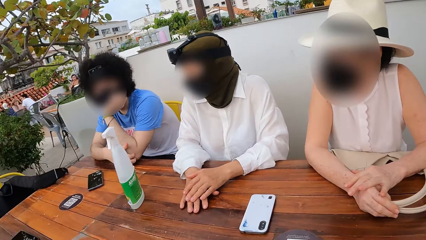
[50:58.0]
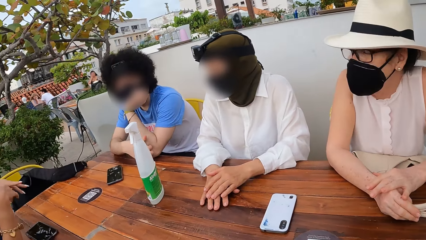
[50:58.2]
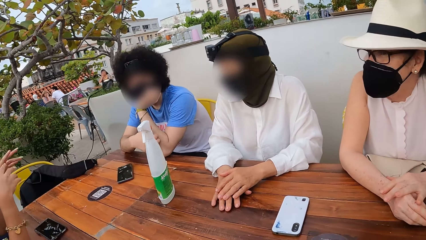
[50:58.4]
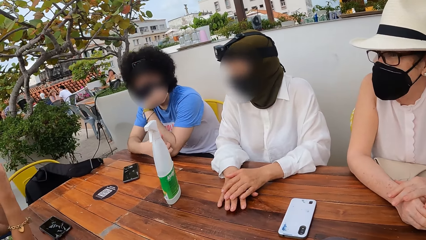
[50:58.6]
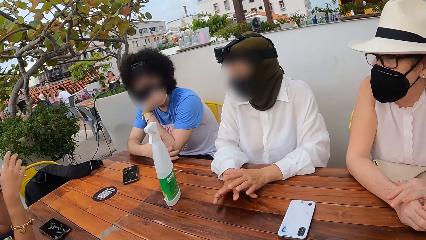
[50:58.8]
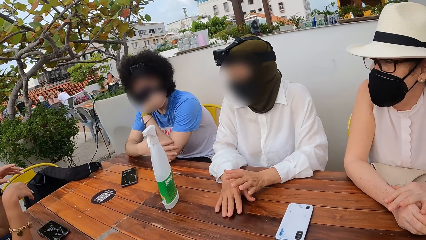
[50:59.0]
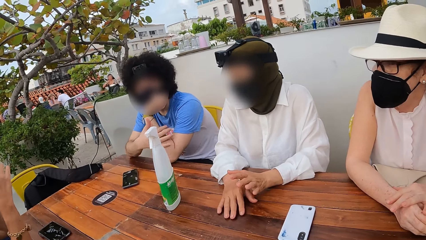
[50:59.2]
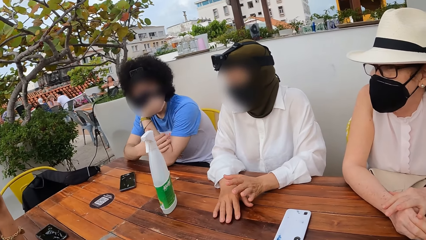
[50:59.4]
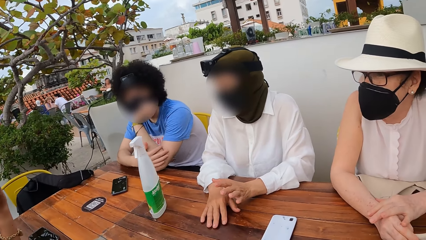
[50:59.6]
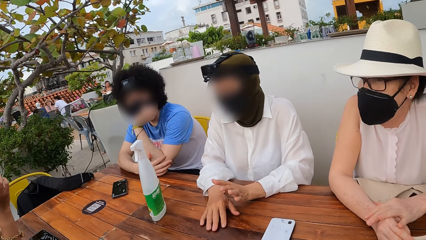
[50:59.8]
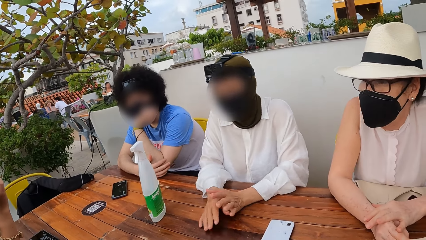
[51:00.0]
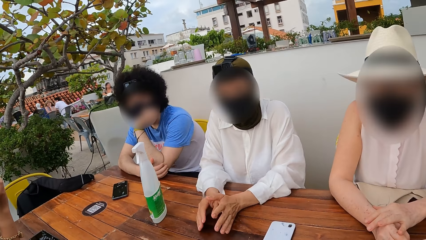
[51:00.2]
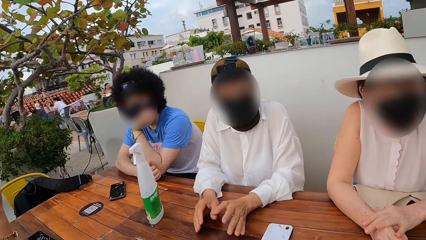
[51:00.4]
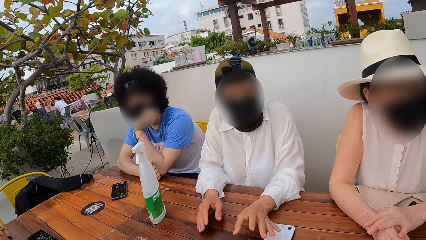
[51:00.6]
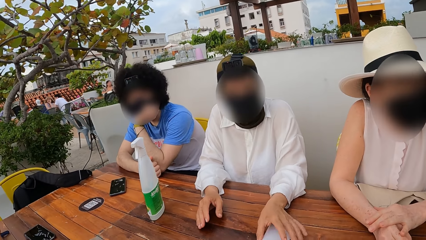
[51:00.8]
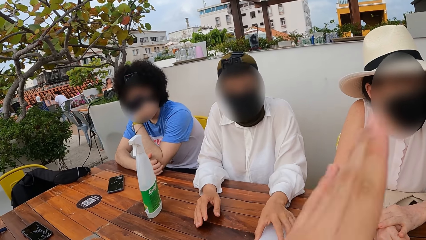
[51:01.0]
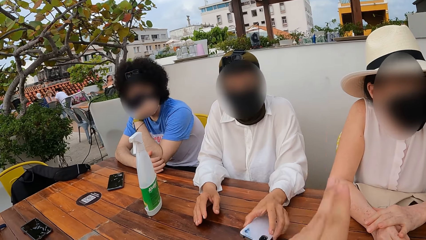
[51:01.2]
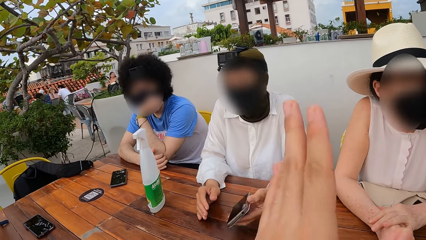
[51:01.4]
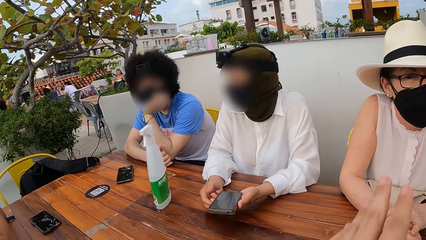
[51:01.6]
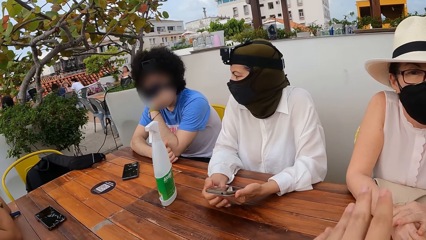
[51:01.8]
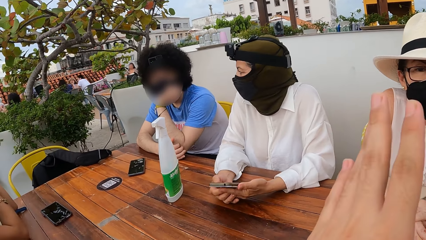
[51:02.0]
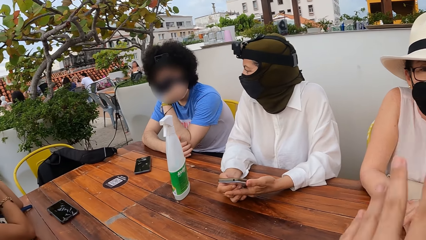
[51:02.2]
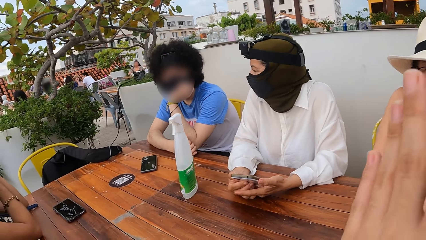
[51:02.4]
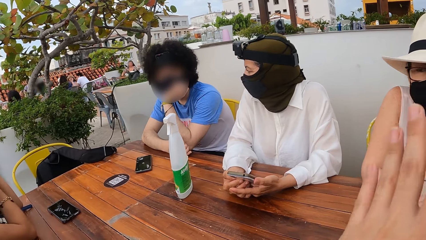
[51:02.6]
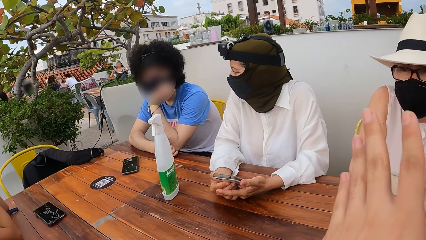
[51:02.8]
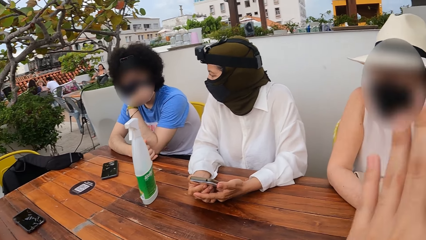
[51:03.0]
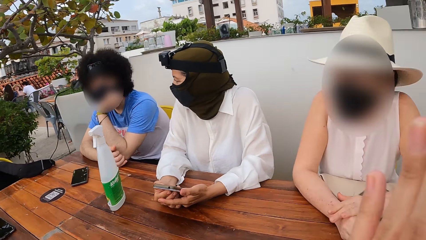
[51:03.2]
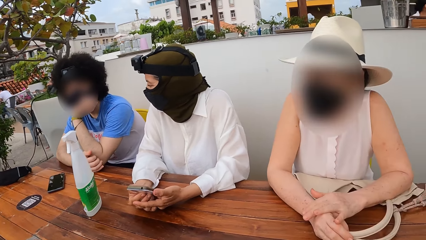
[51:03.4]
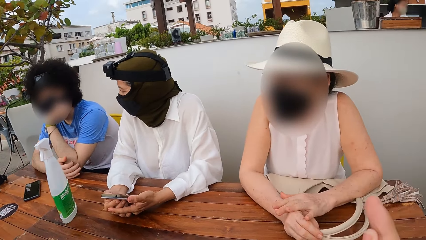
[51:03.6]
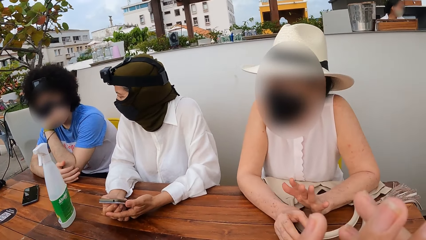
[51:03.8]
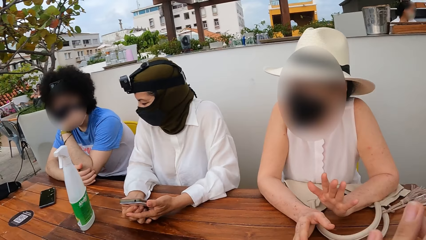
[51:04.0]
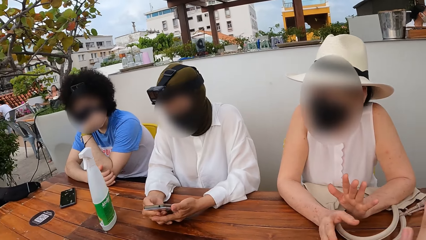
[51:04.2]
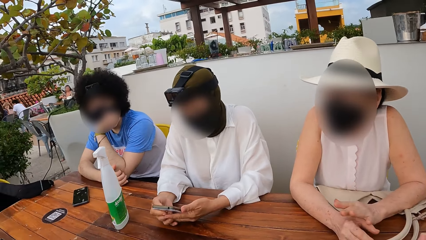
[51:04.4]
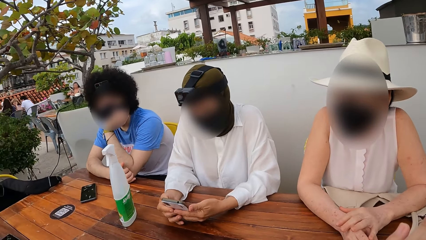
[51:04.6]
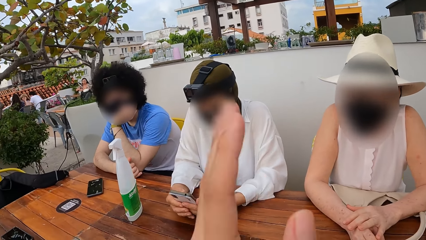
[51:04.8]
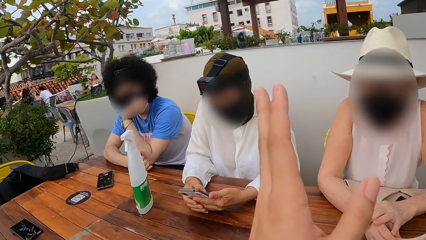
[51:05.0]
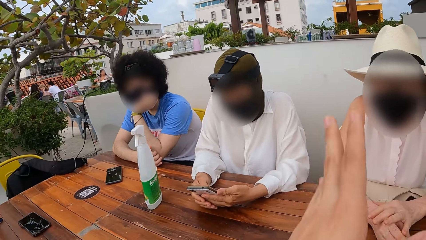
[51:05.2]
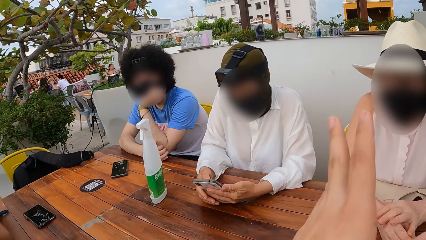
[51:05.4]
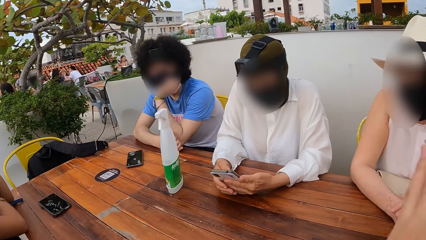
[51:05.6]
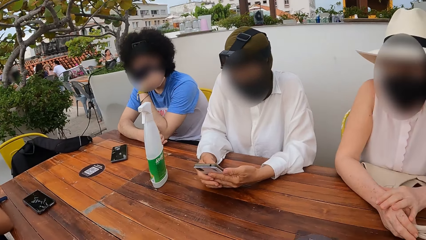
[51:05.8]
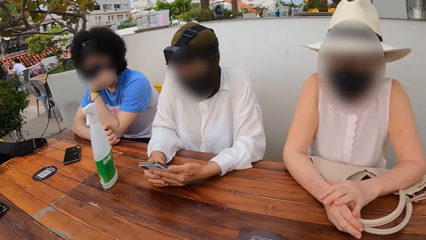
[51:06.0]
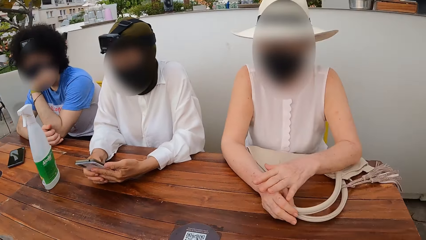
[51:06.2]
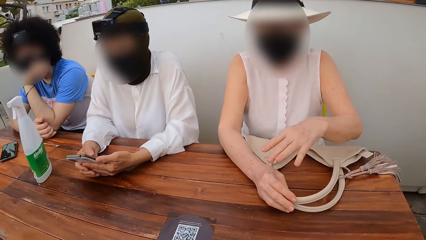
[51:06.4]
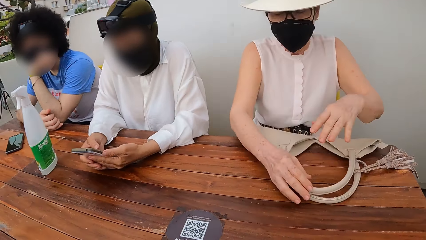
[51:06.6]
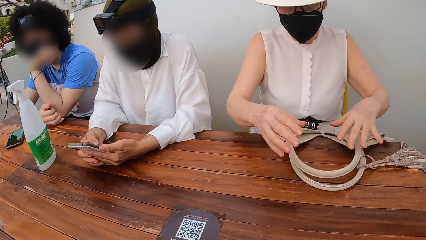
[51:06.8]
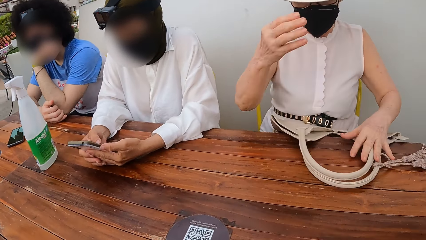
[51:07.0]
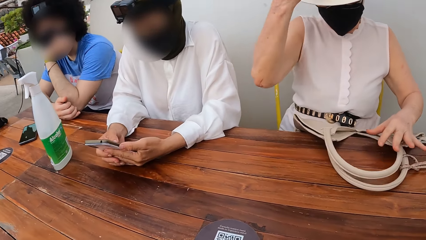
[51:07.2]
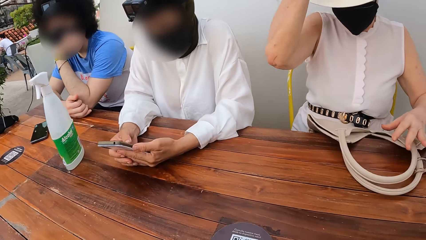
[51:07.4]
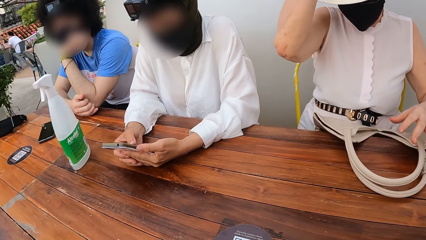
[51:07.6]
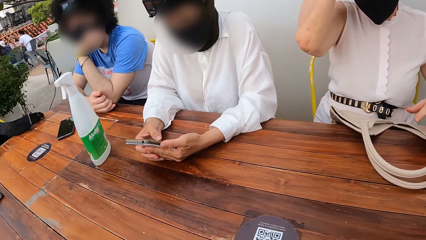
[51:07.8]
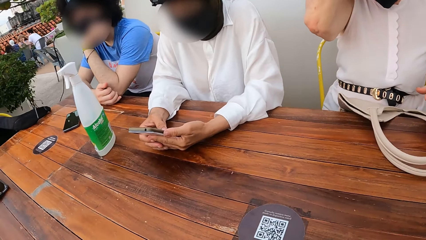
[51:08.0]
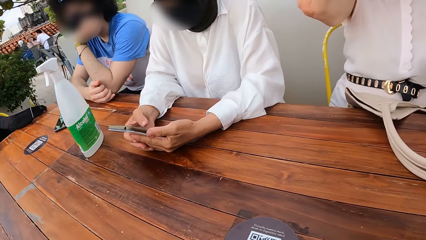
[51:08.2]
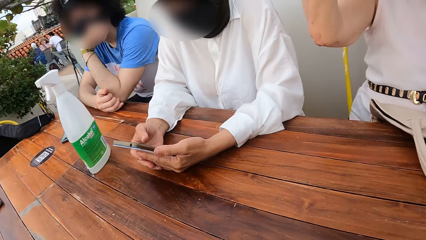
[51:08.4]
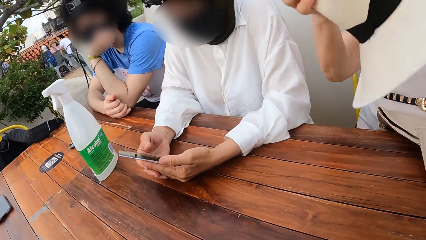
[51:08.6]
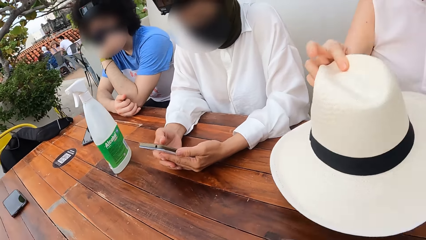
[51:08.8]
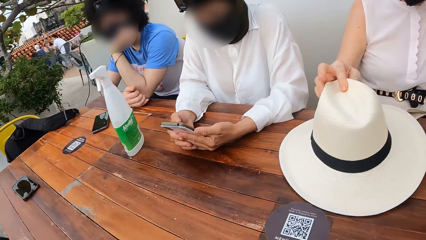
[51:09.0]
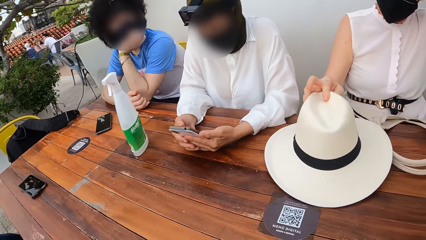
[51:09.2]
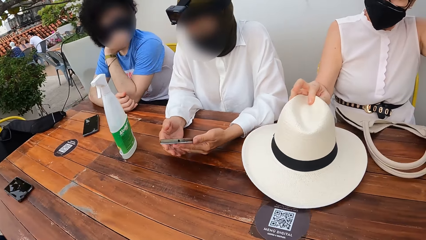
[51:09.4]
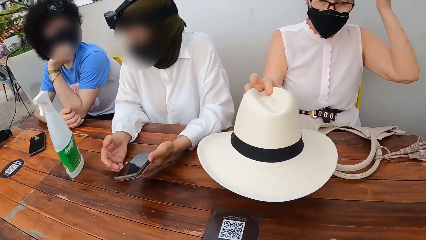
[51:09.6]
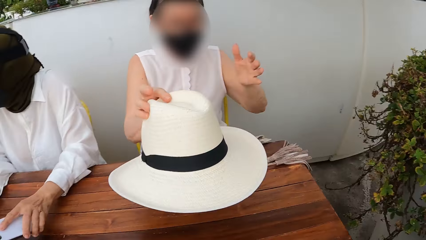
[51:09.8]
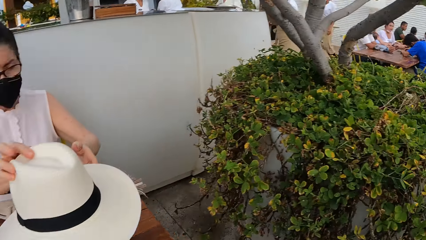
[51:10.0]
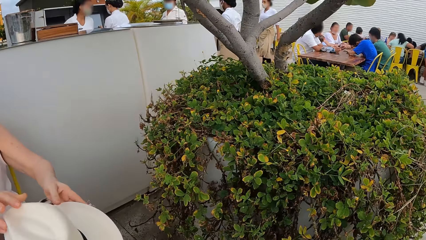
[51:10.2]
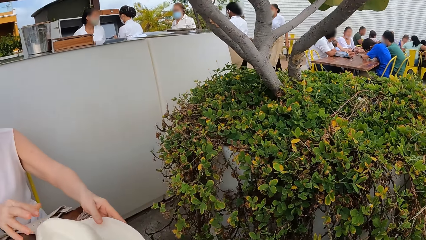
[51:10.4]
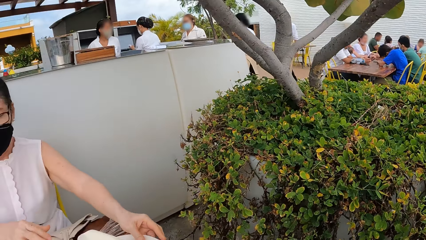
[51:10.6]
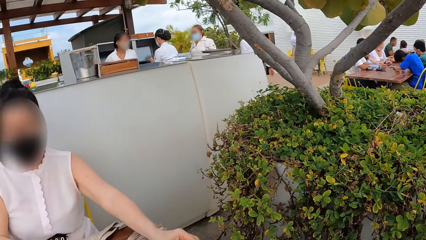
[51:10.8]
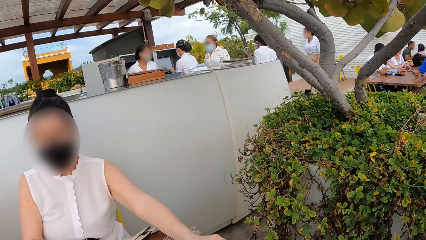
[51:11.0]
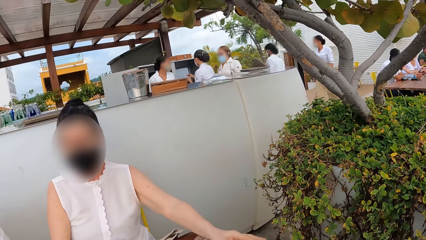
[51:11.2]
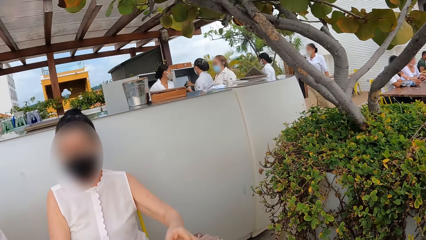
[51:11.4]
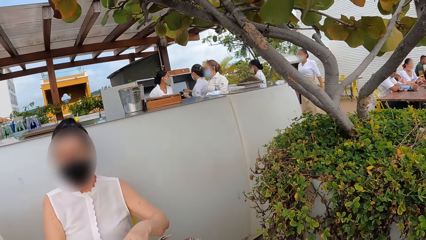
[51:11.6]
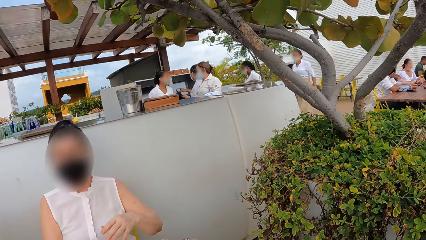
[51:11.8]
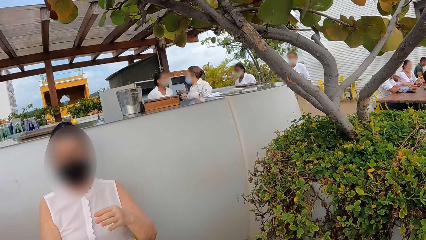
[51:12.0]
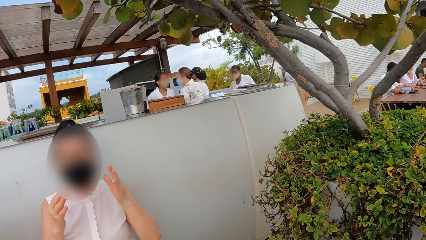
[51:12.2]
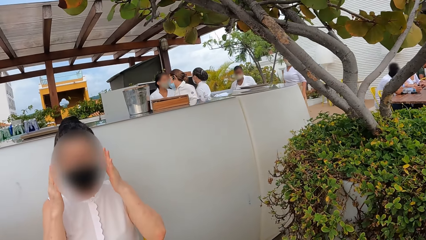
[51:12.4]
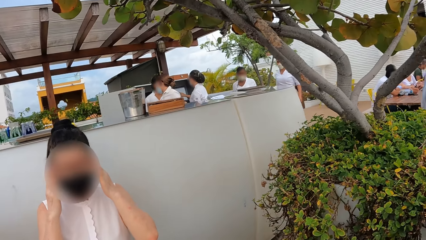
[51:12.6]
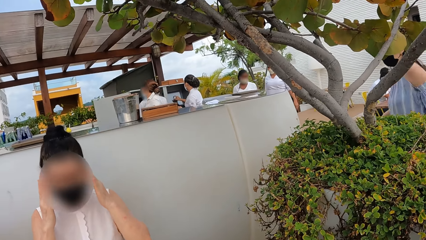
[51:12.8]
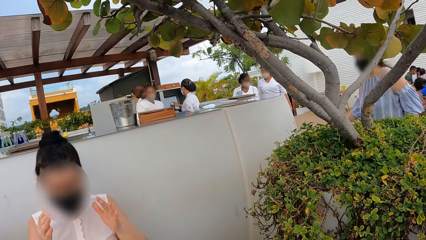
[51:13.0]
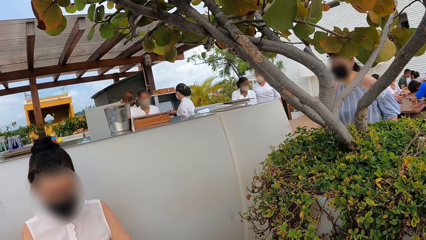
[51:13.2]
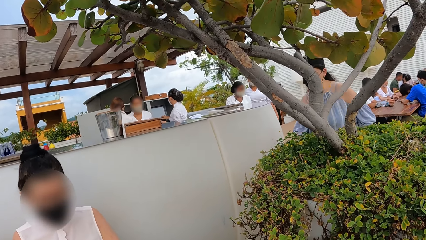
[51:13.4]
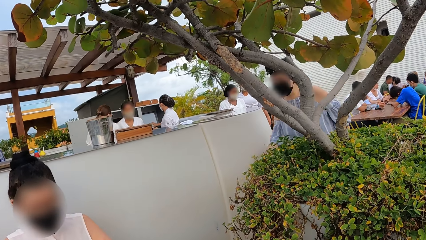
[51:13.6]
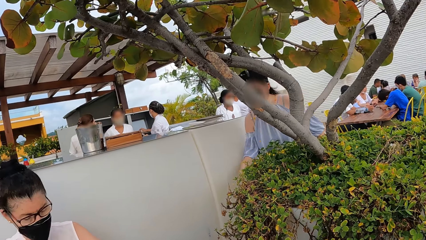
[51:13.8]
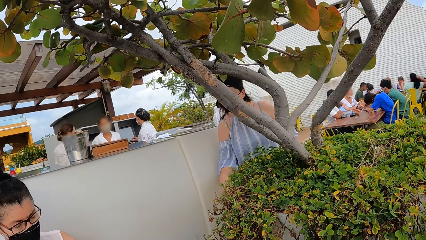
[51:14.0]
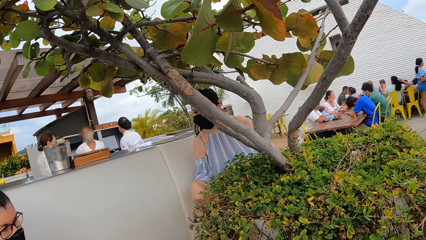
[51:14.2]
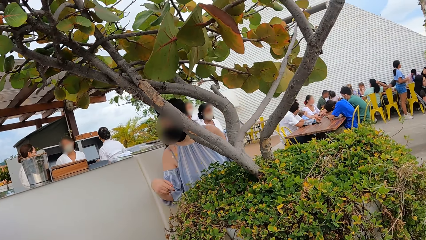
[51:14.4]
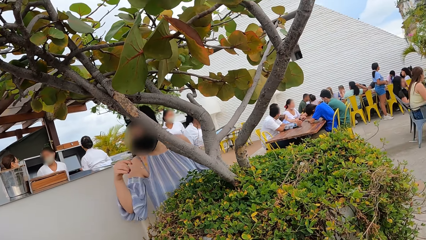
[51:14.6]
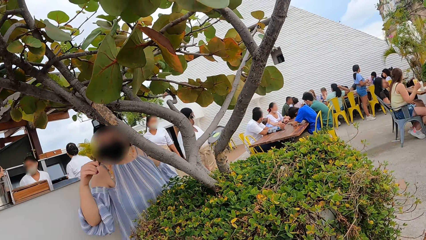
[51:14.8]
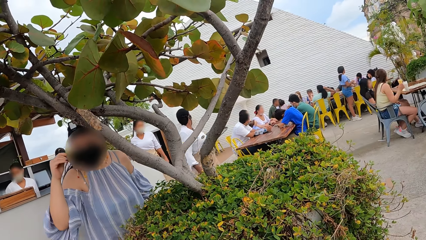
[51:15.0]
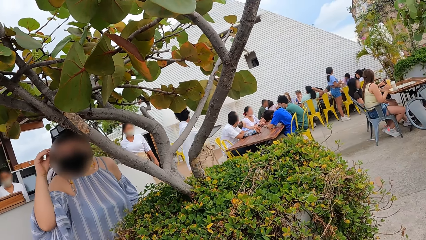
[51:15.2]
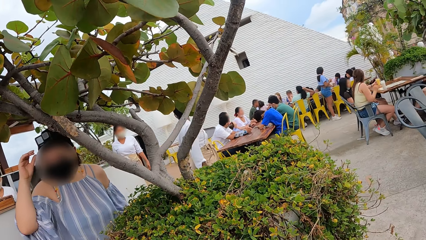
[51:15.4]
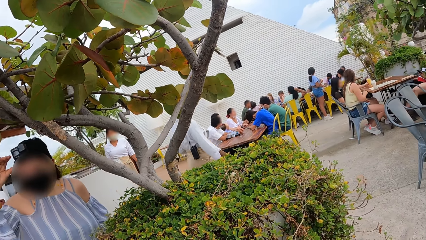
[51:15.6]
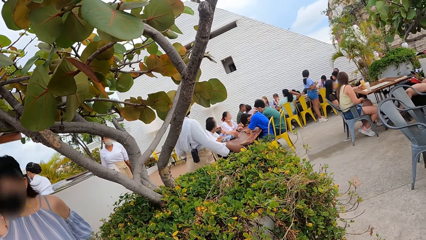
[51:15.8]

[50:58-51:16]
A person picks up the phone on the table. The camera wearer does gestures while conversing with four persons. They converse with another person. The second person removes the cap and places the cap on the table. The camera wearer looks around.
